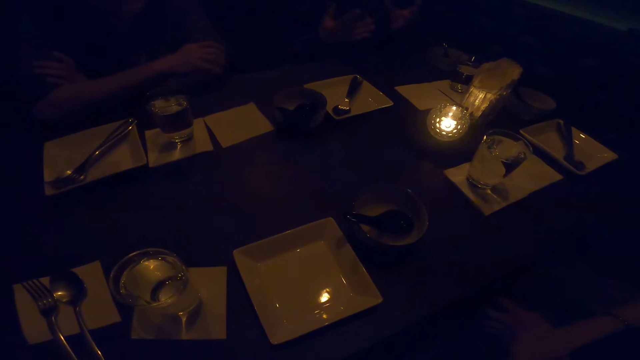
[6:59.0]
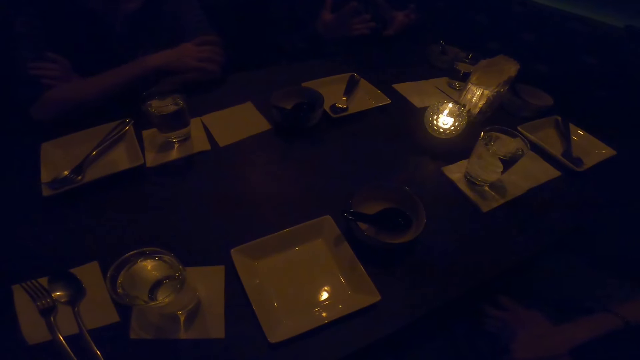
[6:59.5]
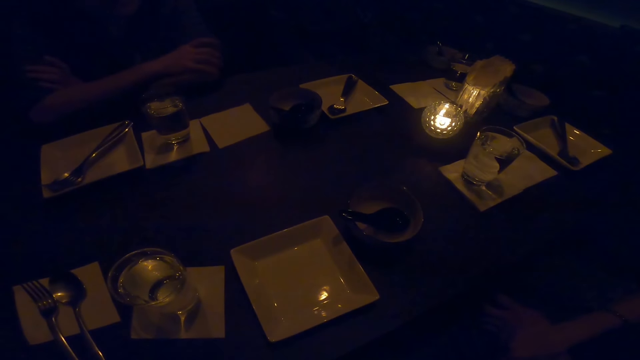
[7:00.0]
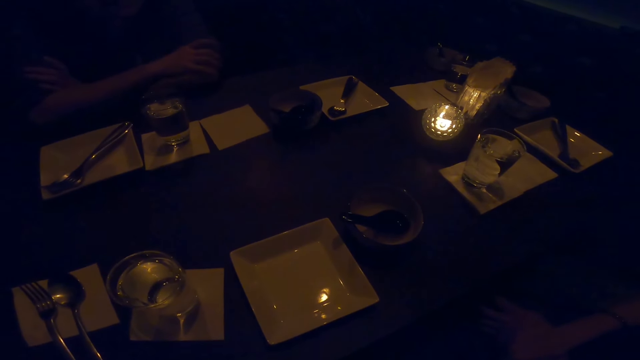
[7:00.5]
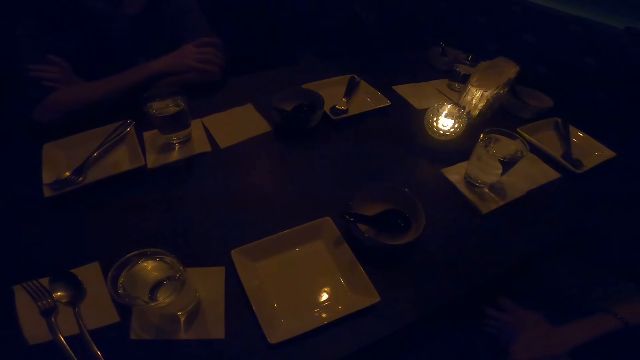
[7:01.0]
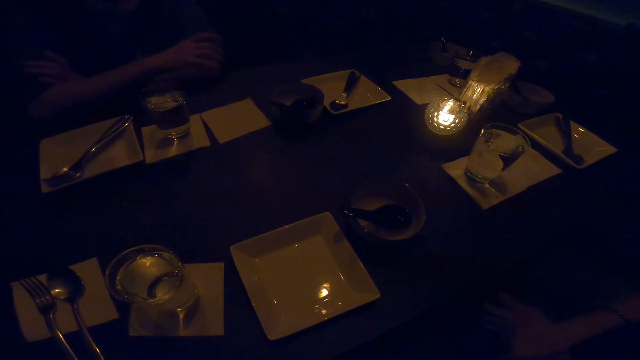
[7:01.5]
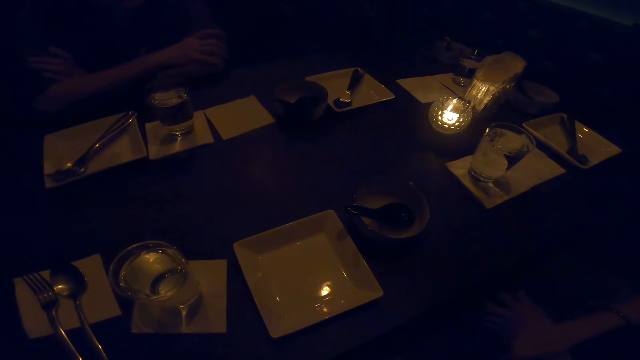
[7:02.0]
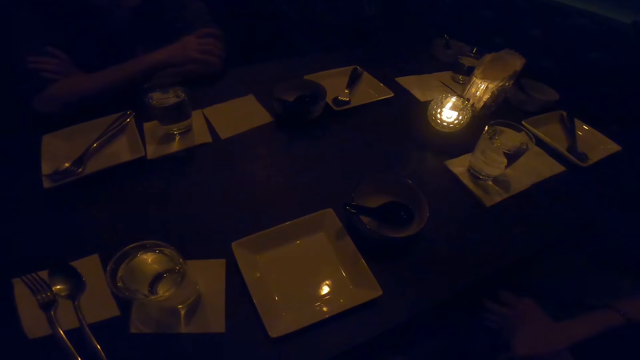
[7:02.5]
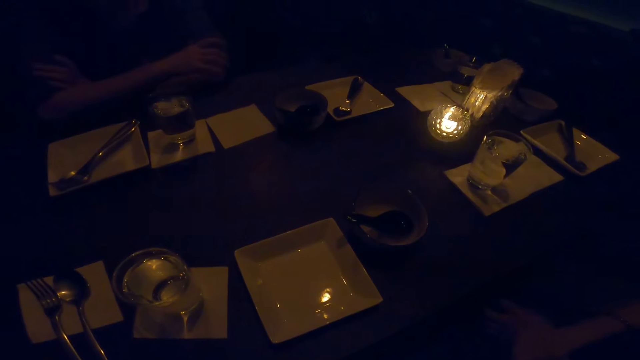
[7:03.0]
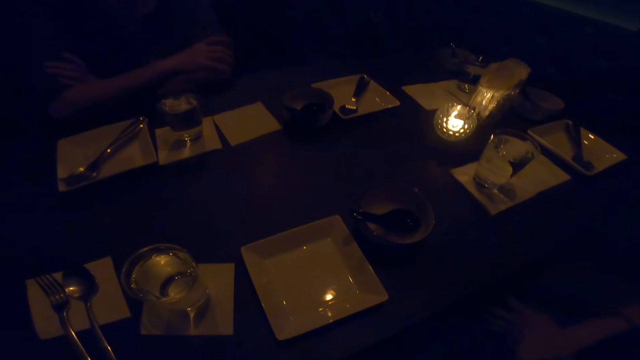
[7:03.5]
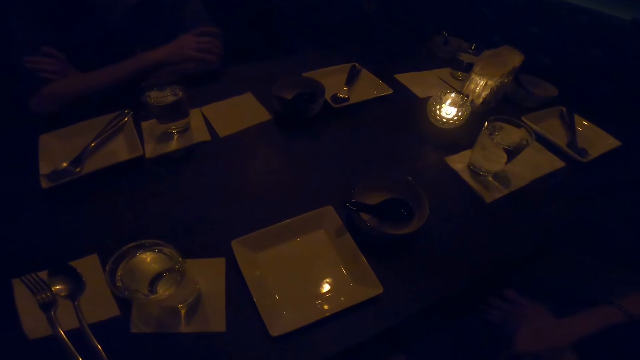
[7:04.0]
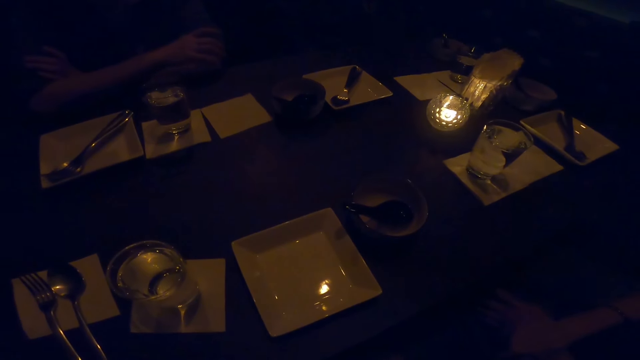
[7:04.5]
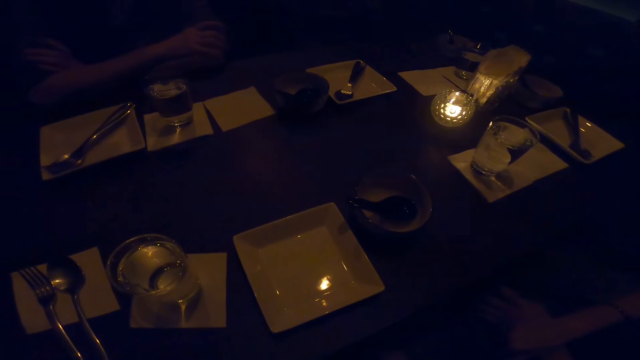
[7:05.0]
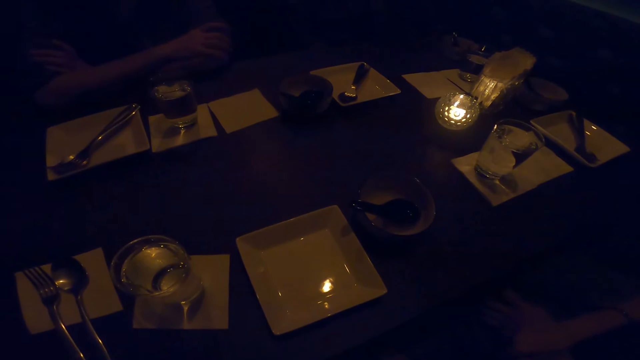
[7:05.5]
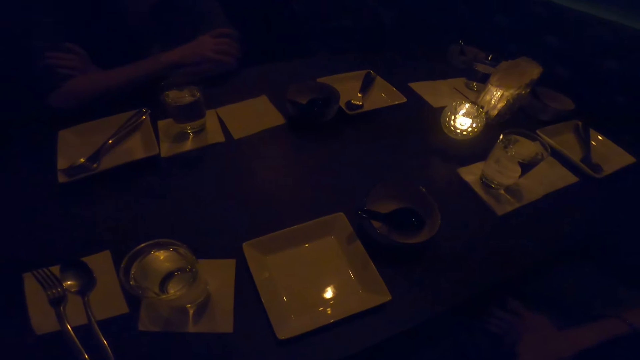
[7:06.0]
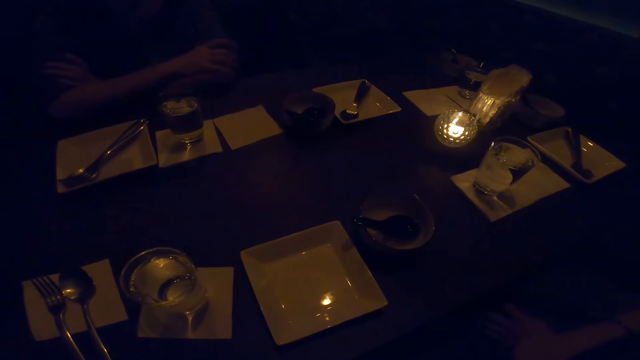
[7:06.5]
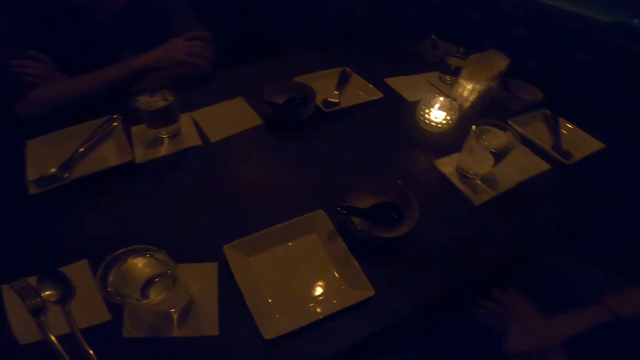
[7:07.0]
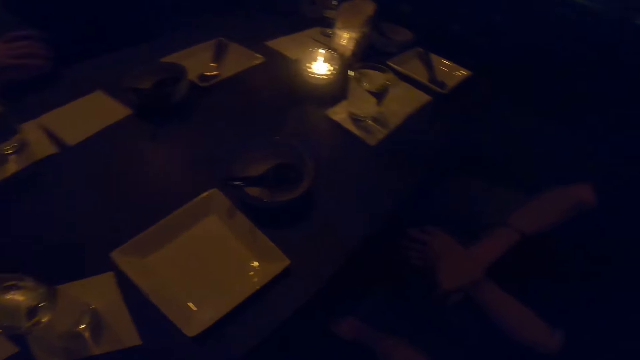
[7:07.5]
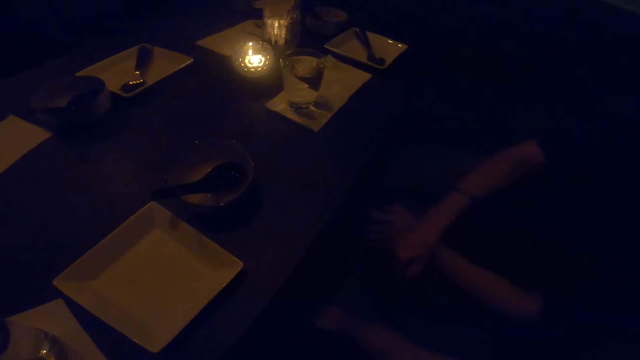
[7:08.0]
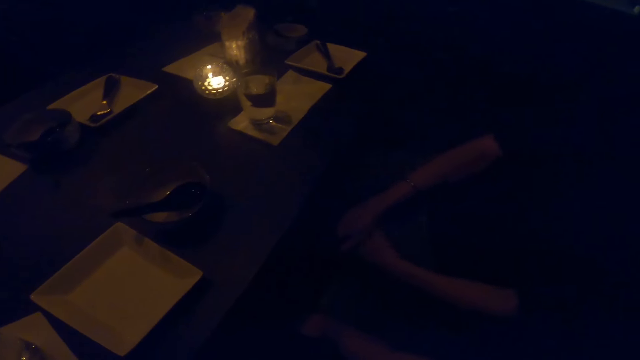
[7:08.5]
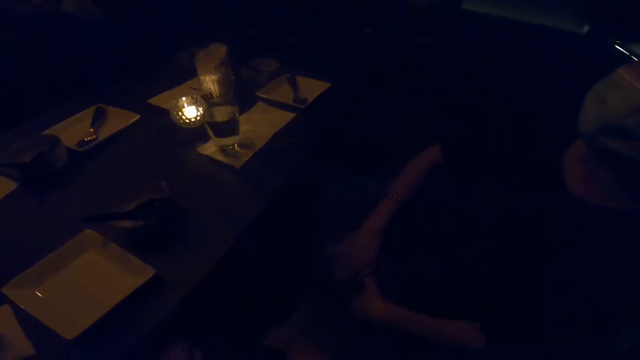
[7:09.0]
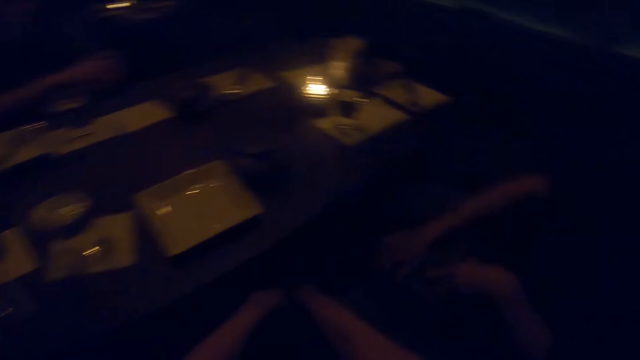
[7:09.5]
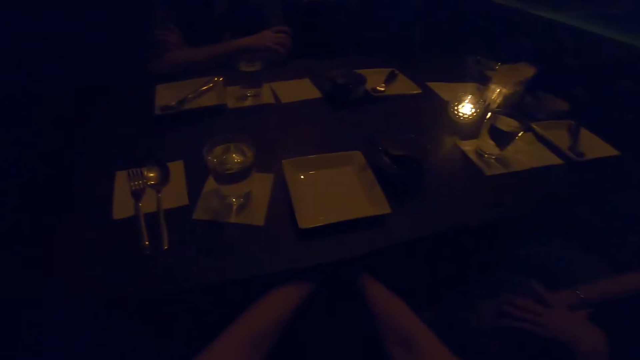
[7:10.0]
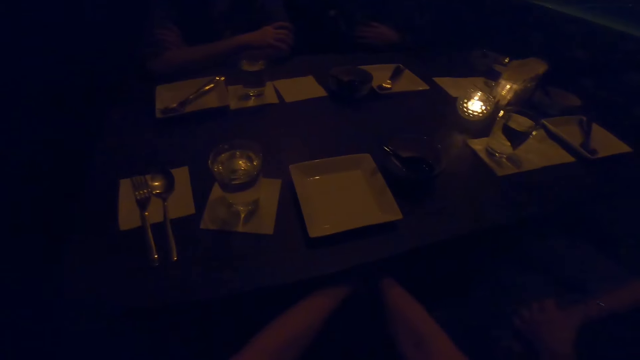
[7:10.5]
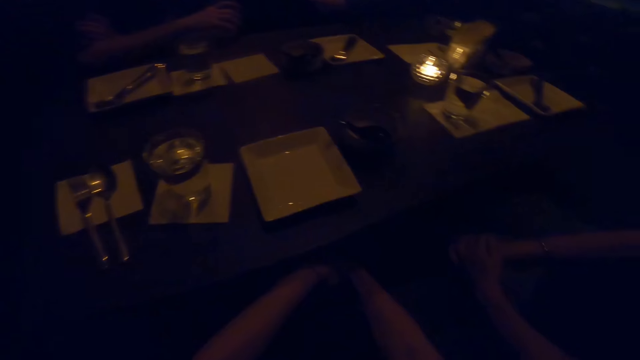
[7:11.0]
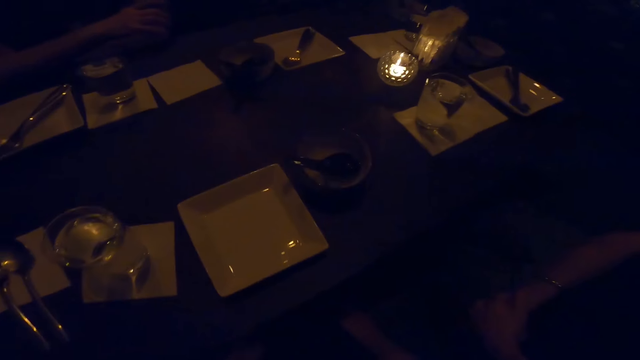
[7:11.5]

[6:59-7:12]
A man converses with the camera wearer. The camera wearer converses with the man. A woman moves her hands. A man moves hands.

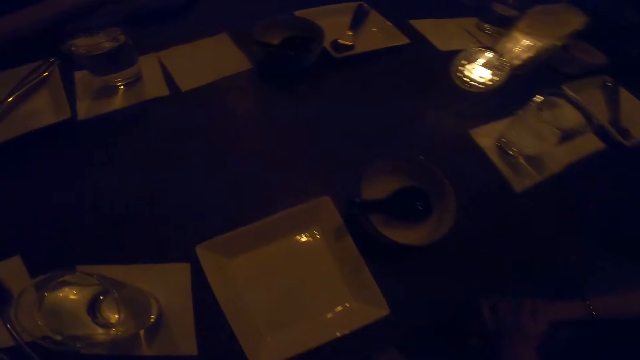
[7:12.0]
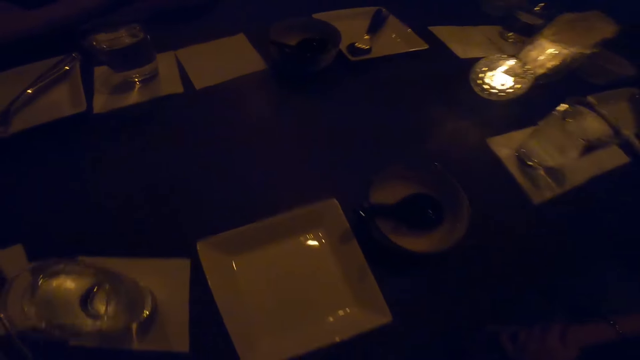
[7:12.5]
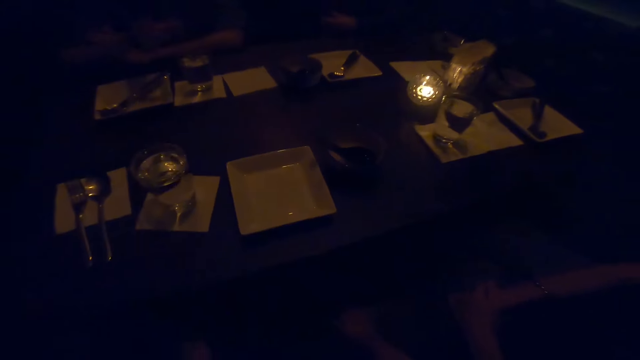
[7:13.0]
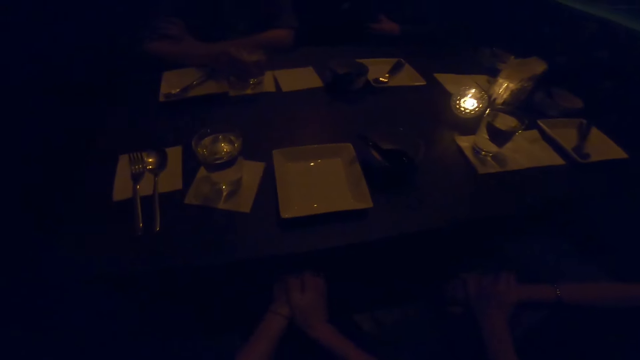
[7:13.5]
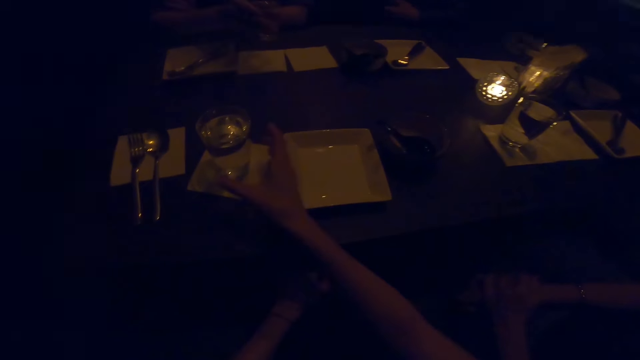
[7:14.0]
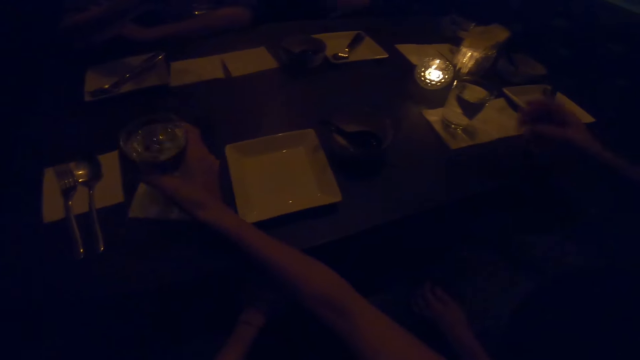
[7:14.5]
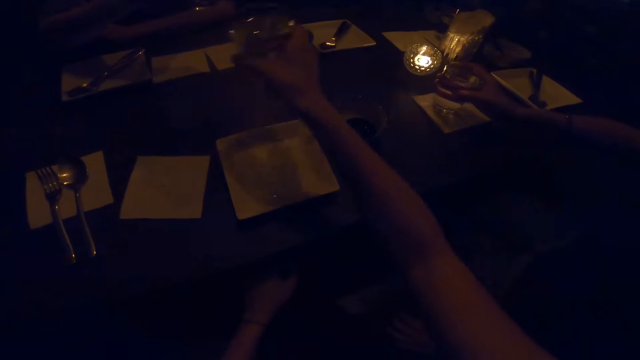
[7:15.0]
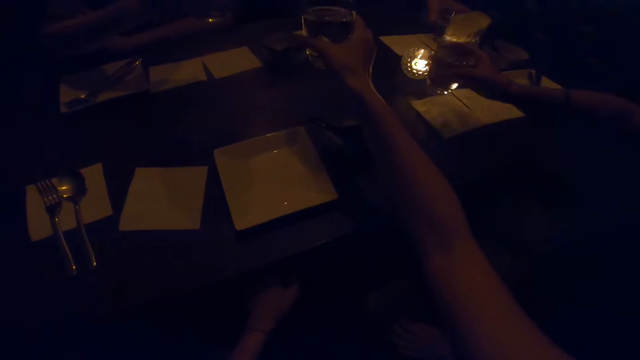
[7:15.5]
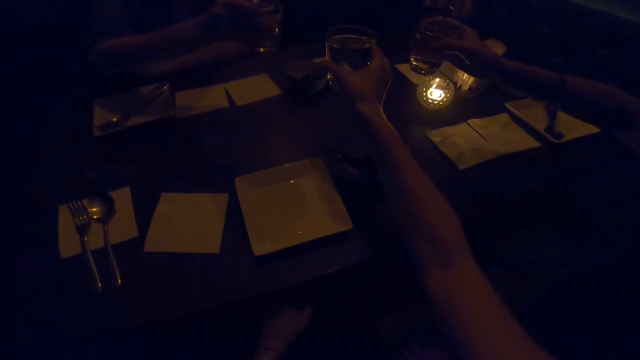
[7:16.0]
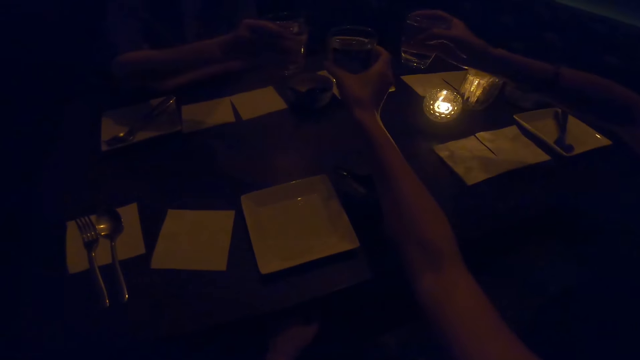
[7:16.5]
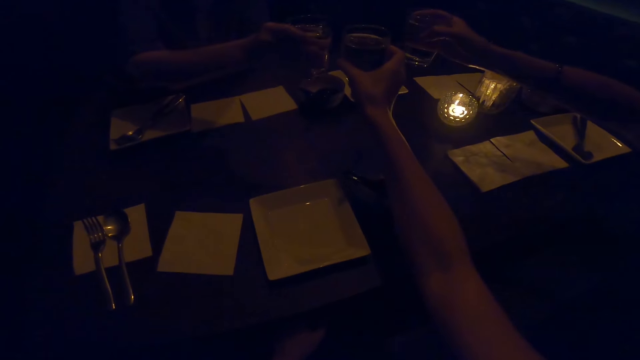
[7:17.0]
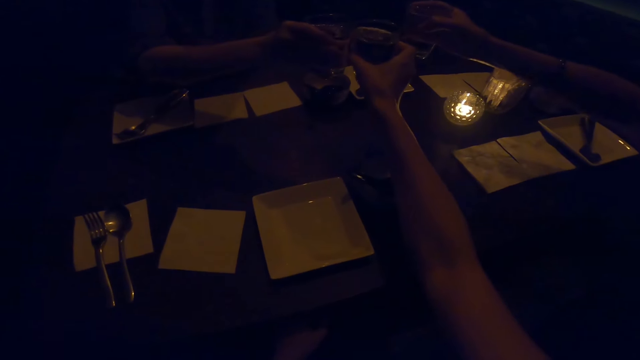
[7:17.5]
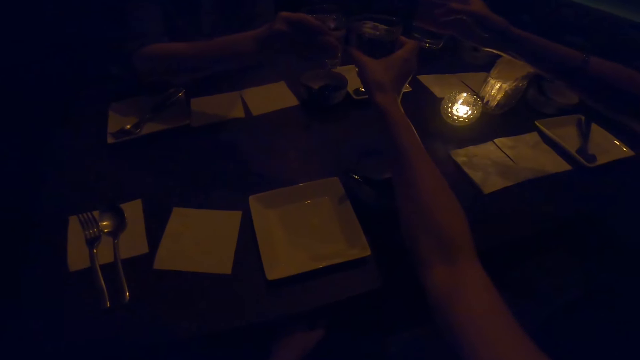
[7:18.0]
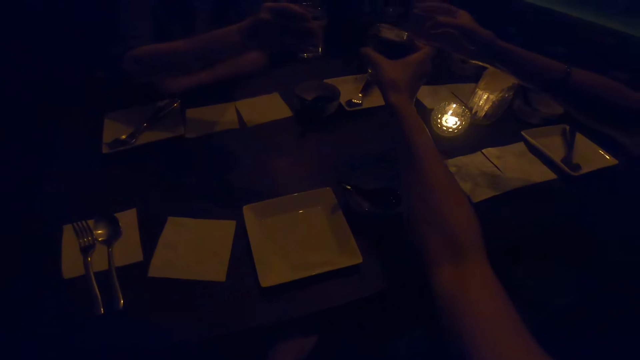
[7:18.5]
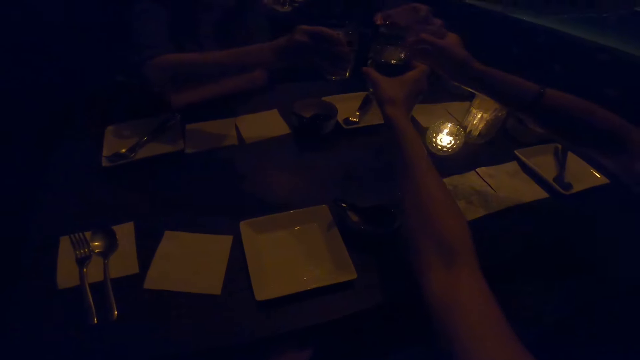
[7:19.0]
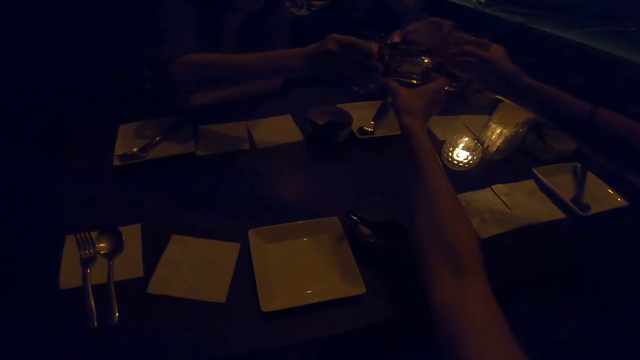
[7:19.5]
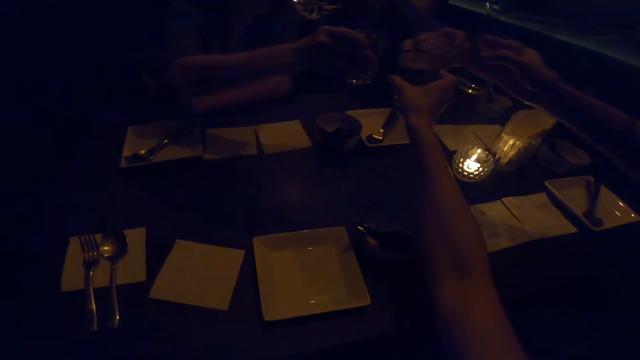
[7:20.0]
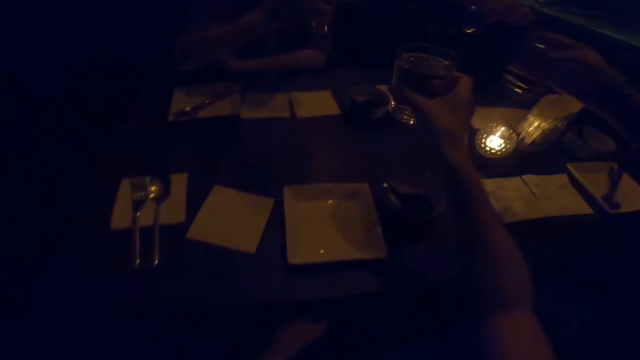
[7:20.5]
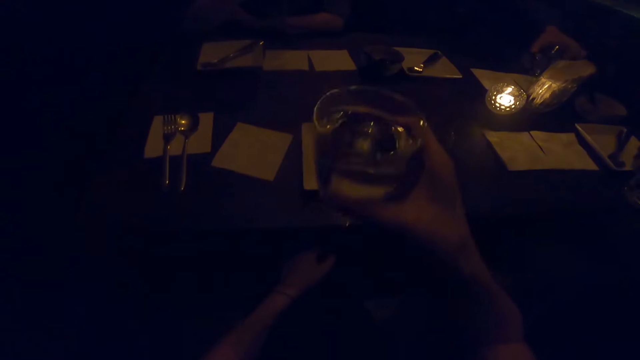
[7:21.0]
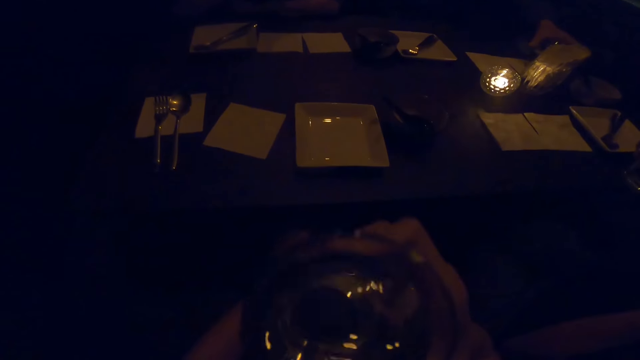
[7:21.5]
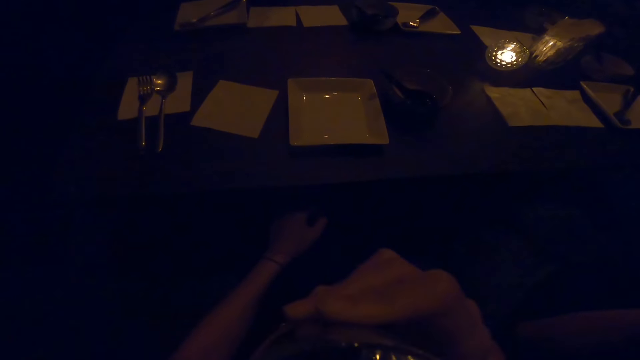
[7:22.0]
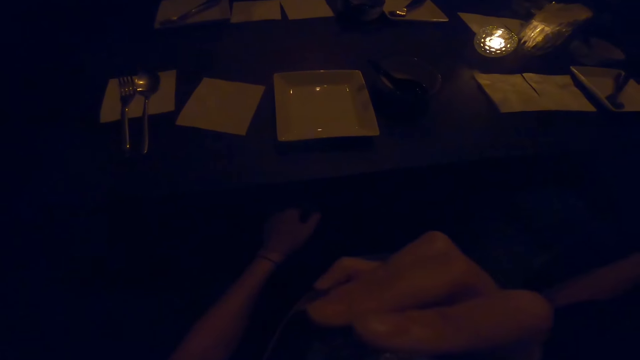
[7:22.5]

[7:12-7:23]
The camera wearer looks at the table. They pick a glass and move it closer to the table. A man picks a glass. Another man picks a glass. Another man picks a glass. The camera wearer cheers with a man. They cheer with another man. The first man cheers with the other man. The camera wearer drinks the wine.
